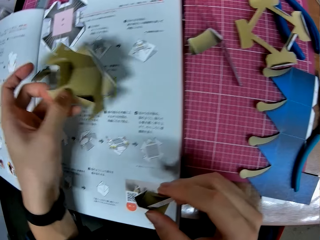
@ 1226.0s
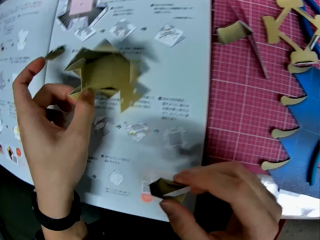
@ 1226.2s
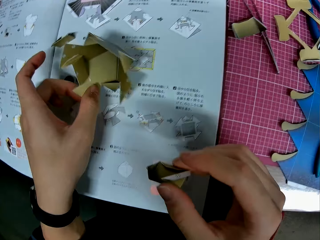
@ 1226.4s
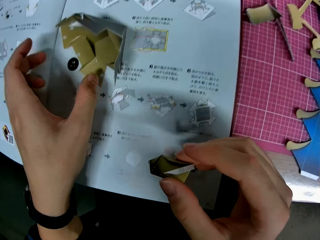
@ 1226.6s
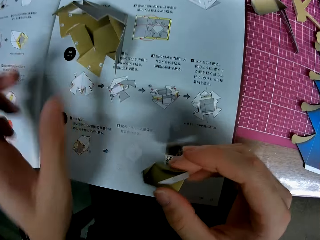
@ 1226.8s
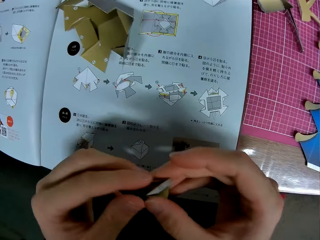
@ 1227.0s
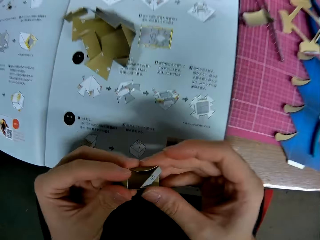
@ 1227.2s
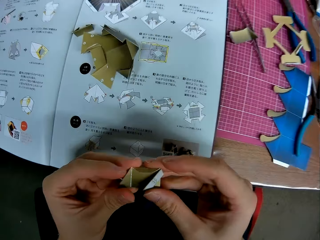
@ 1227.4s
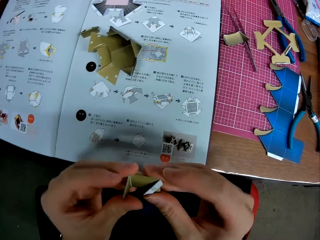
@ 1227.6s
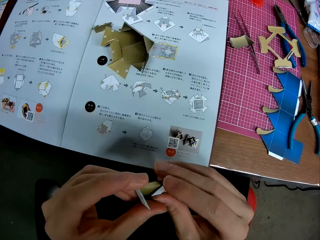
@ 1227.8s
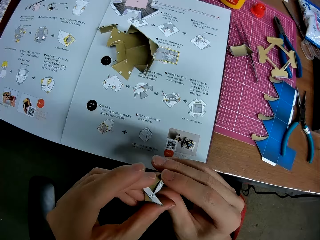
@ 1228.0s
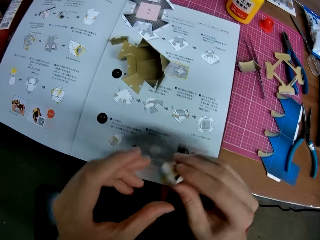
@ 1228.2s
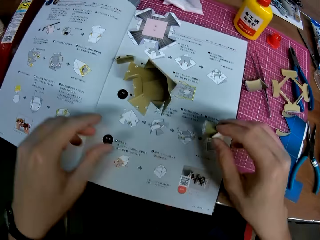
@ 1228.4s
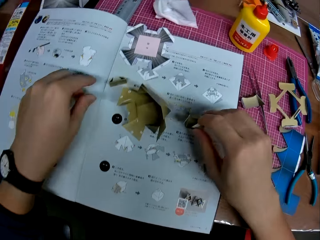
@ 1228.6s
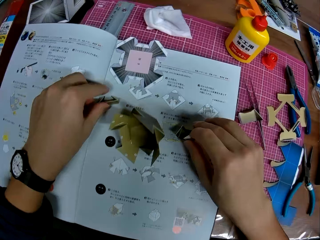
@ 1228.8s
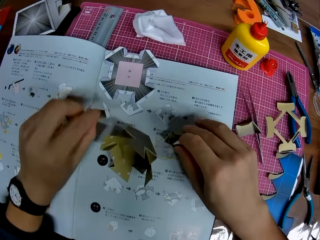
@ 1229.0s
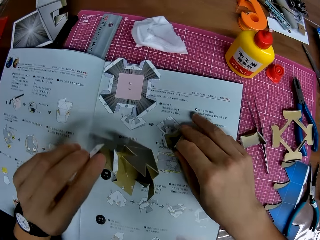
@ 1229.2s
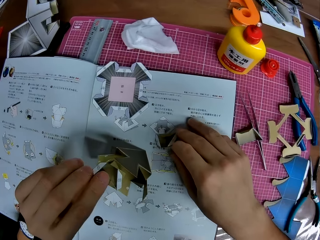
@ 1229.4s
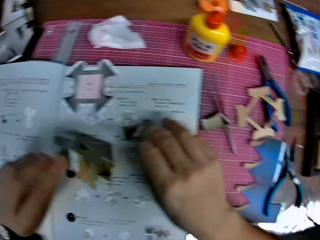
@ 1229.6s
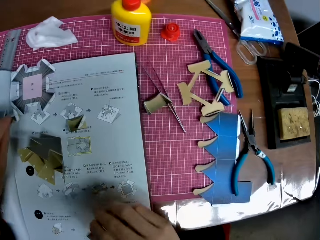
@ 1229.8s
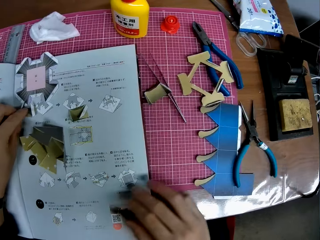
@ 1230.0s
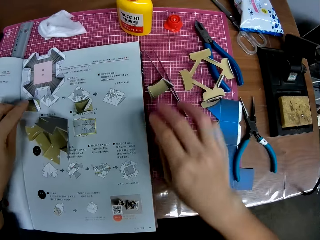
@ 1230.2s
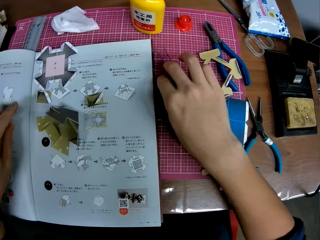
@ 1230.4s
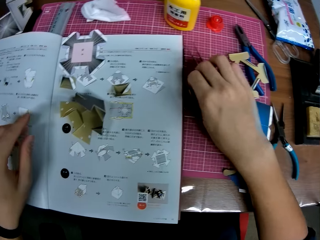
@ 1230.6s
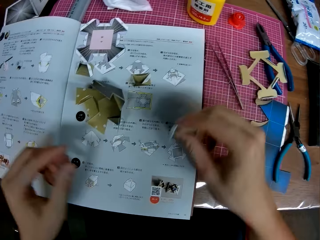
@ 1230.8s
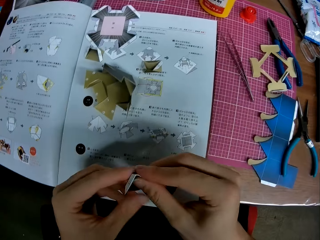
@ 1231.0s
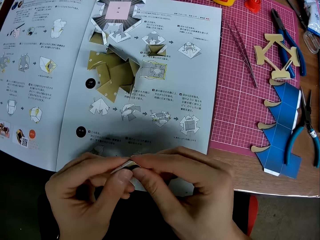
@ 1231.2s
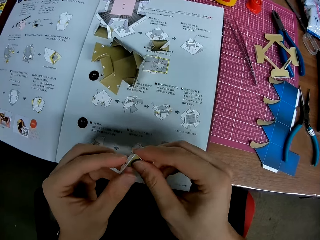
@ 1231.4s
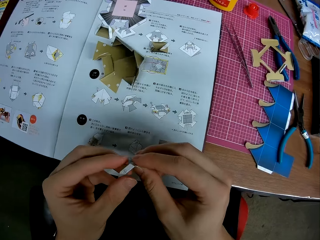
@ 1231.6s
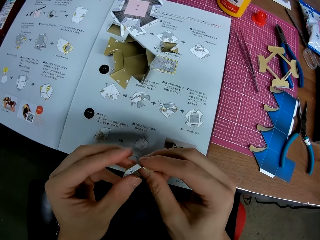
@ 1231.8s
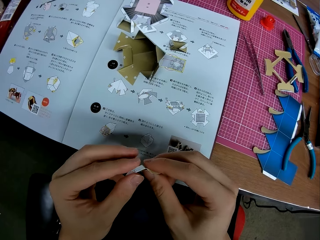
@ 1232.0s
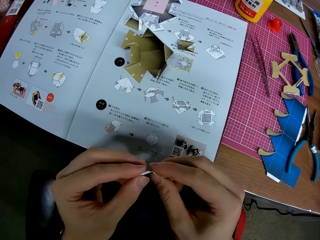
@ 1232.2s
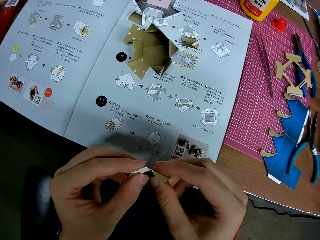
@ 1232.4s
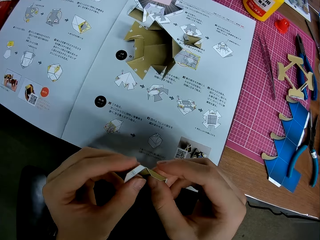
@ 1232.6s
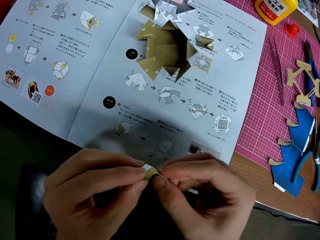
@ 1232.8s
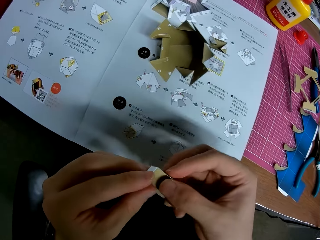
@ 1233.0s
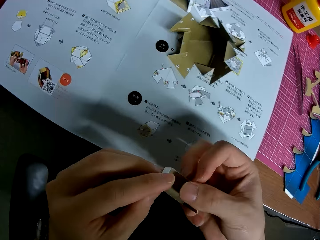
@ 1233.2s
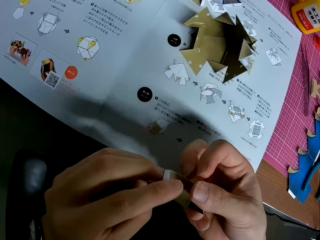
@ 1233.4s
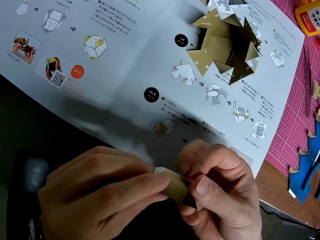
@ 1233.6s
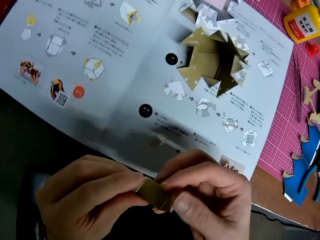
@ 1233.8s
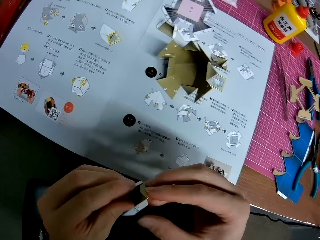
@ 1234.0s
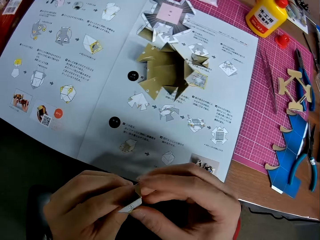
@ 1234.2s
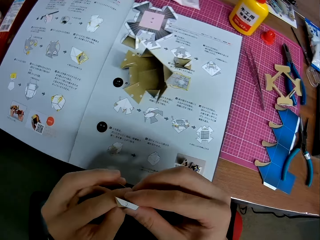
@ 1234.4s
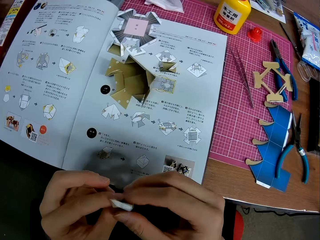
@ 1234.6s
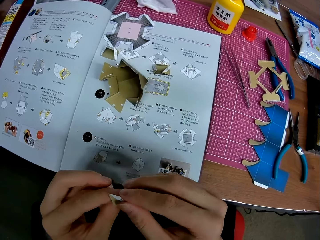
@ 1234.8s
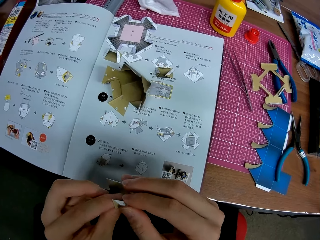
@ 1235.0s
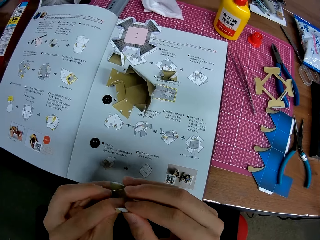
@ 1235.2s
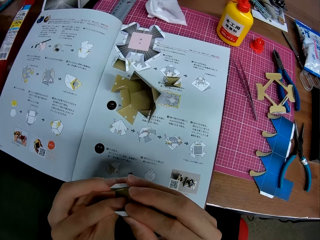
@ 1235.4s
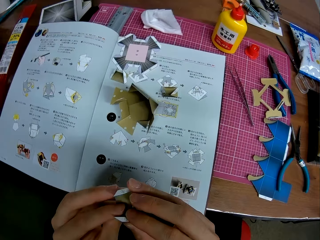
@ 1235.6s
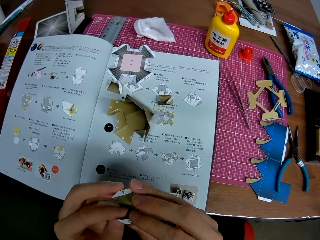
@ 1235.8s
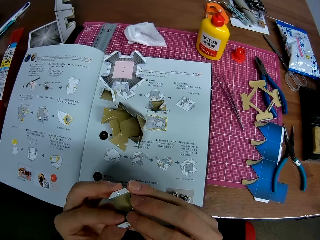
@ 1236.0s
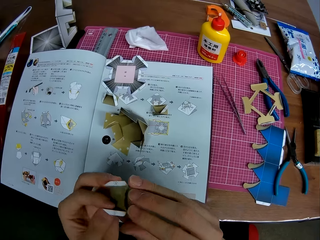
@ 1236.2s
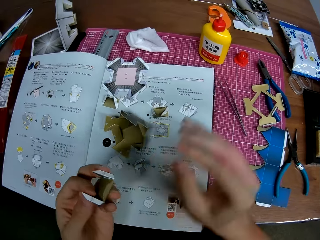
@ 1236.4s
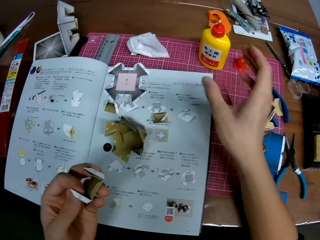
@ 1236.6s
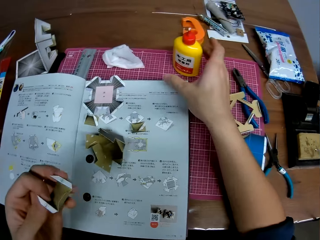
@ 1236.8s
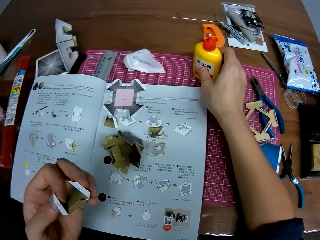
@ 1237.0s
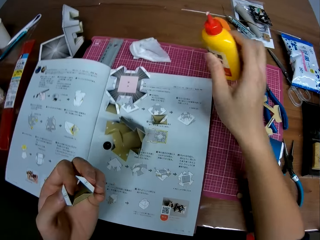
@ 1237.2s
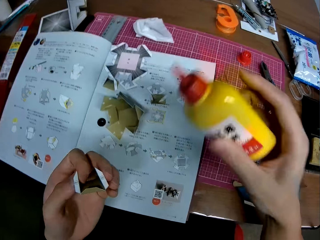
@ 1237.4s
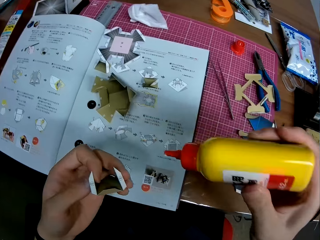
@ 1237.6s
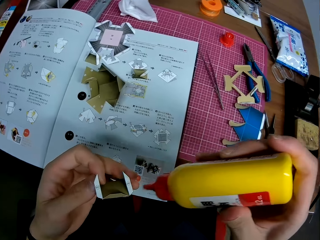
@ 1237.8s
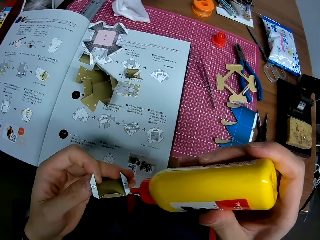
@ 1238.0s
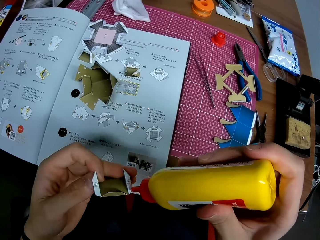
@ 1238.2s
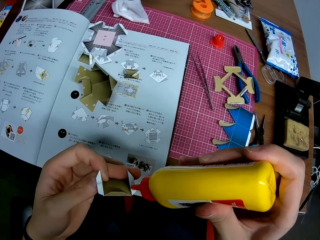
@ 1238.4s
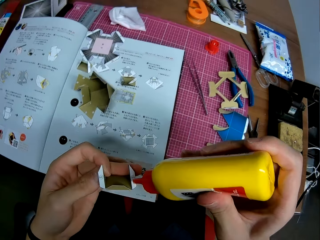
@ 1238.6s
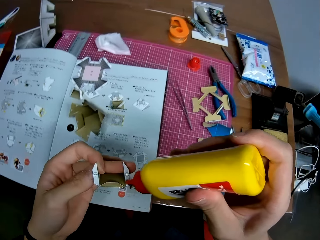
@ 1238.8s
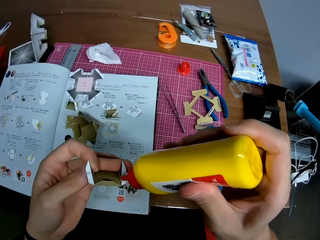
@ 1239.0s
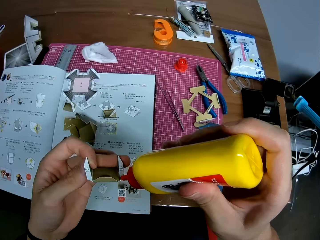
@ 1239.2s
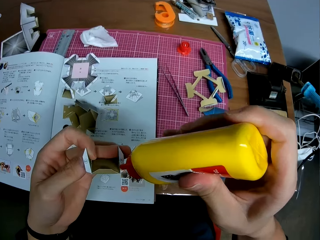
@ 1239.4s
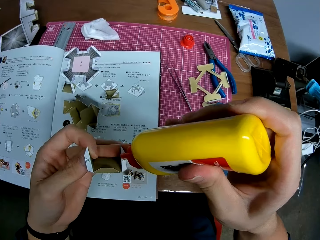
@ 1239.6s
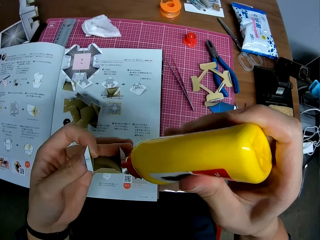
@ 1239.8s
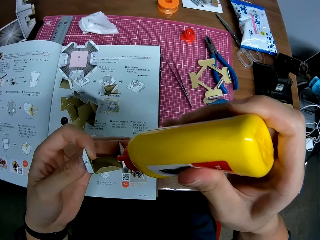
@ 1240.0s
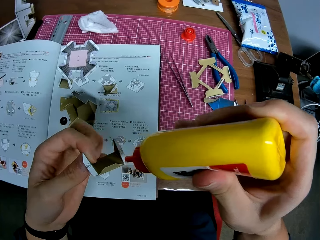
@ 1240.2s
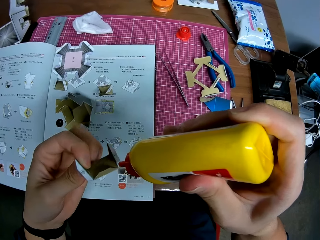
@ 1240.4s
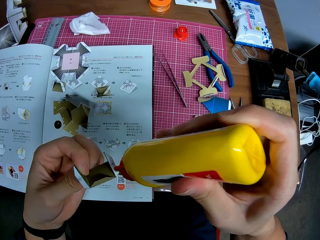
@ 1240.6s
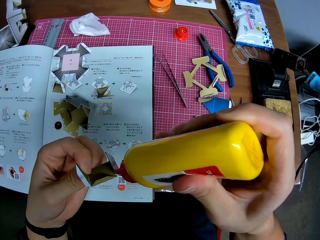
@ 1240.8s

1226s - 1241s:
The camera wearer picks up the architectural model on the booklet manual. They adjust the architectural model on the booklet manual. They release the architectural model on the booklet manual. They adjust the model piece with both hands. They put down the model piece on the booklet manual. They pick up a model piece on the booklet manual. They put down the model piece on the booklet manual. They pick up another model piece or piece of craft on the mat craft board. They adjust the model piece with both hands. They open the piece of craft. They pick up the glue on the mat craft board. They apply the glue to the piece of craft.

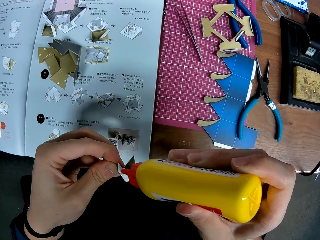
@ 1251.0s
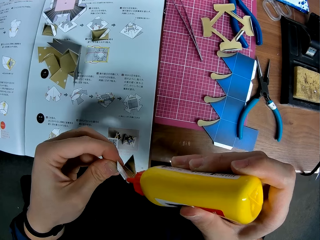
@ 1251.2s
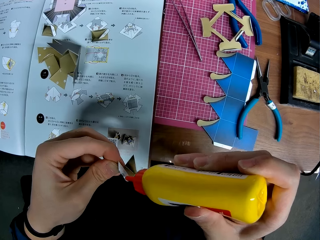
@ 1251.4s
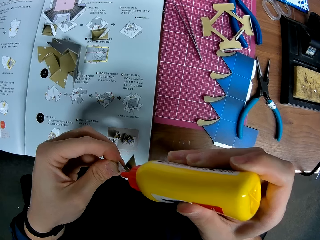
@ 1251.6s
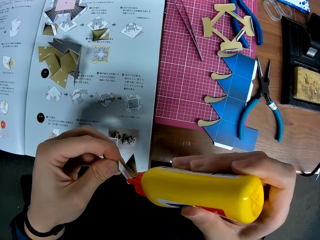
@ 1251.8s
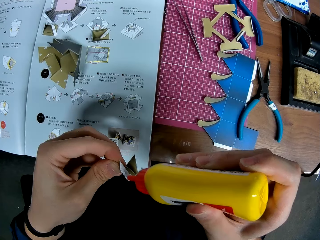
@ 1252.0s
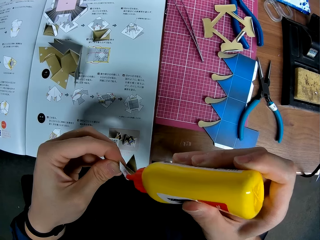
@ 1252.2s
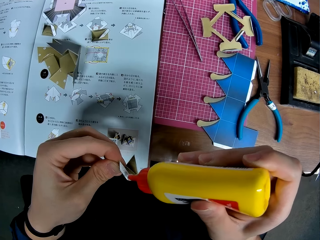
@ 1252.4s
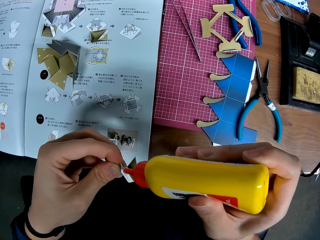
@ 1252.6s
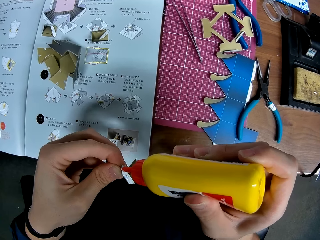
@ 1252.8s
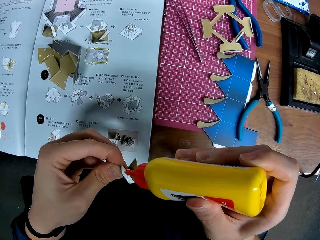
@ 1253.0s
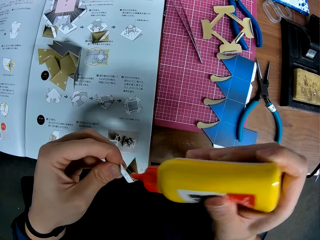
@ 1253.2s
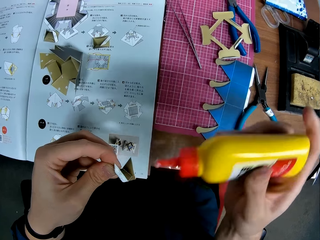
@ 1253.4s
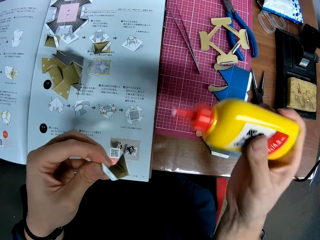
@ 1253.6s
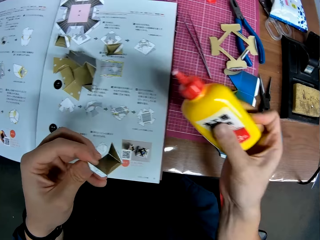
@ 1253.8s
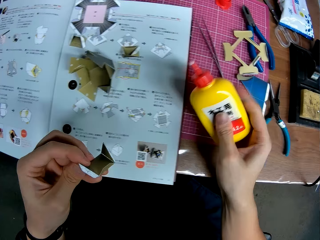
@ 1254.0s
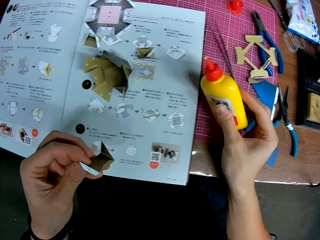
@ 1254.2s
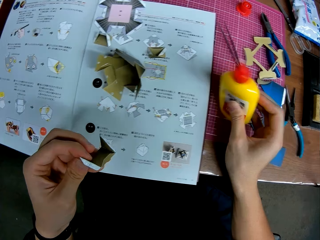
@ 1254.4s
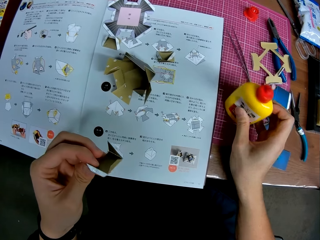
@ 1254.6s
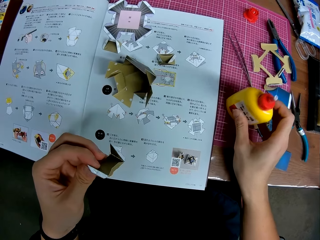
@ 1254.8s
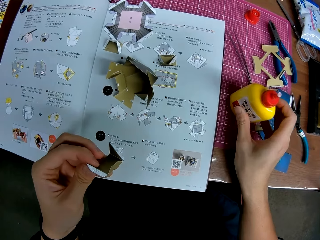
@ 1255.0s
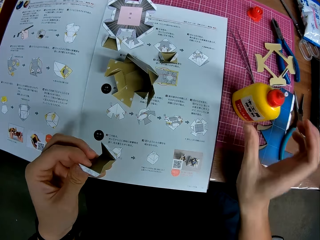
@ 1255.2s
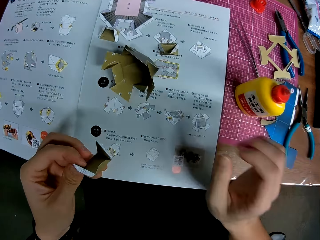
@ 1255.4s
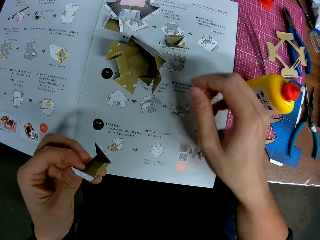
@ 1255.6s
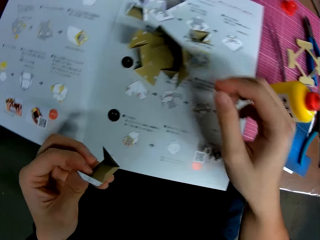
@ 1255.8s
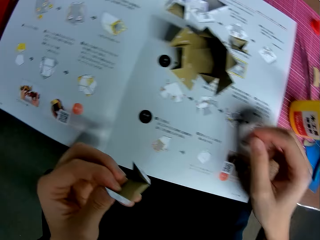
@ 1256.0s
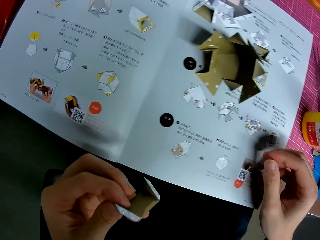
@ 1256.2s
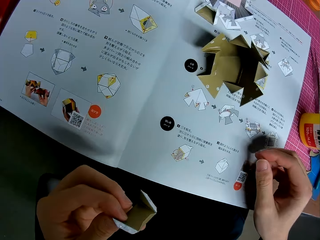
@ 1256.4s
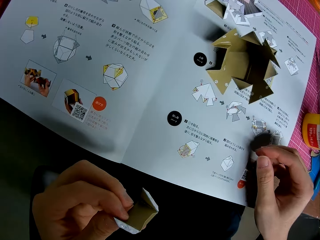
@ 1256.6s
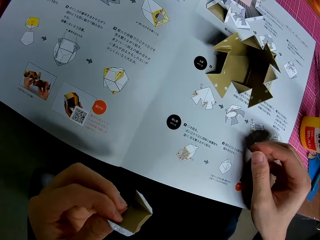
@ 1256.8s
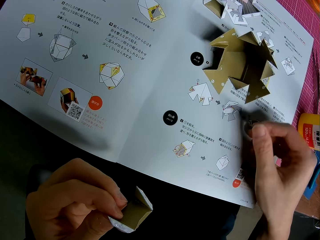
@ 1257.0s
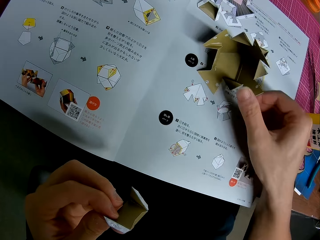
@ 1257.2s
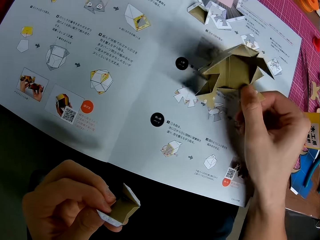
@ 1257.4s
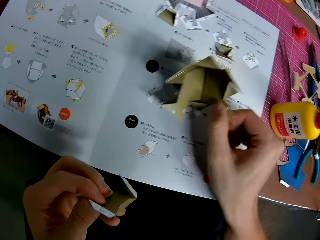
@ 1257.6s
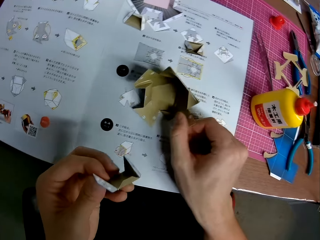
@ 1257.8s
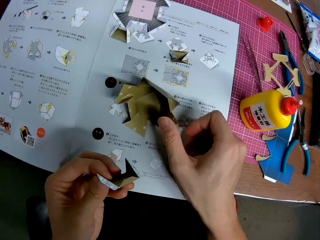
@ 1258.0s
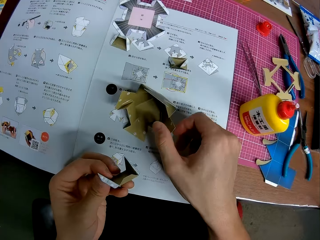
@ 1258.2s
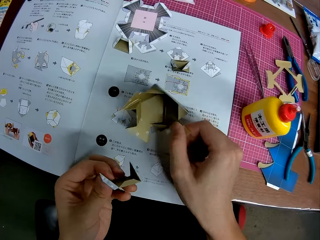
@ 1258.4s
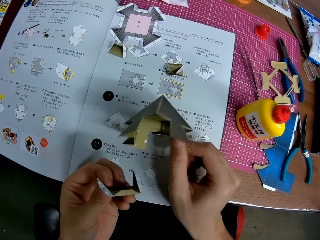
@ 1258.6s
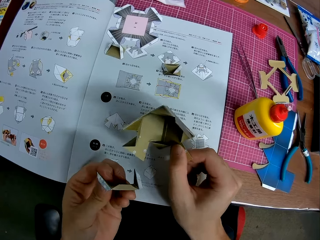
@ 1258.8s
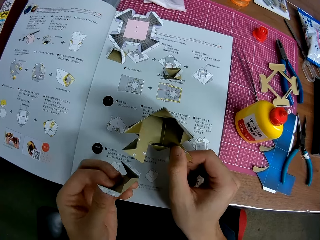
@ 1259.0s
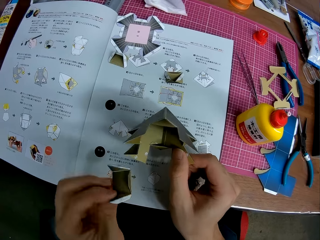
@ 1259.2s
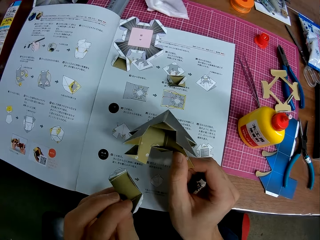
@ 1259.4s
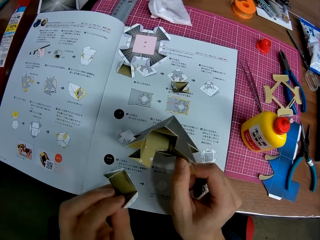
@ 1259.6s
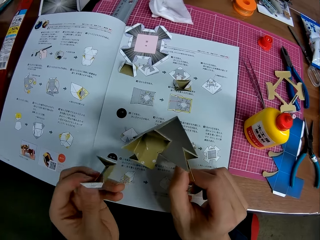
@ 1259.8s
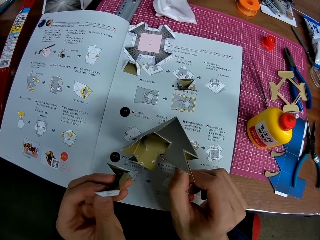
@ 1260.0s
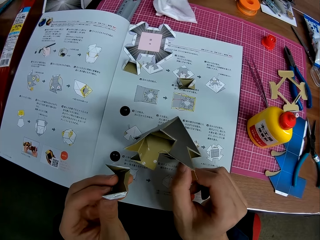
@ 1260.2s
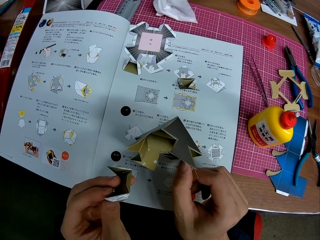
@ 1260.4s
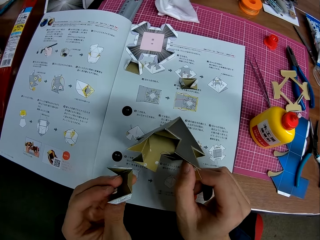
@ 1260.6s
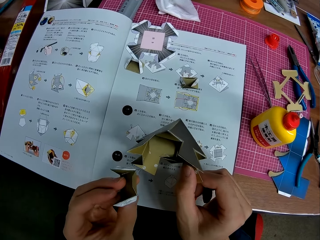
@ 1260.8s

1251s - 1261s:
The camera wearer puts the glue on the mat craft board. They look towards the booklet manual. They pick up the architectural model on the booklet manual. They adjust the model piece.
